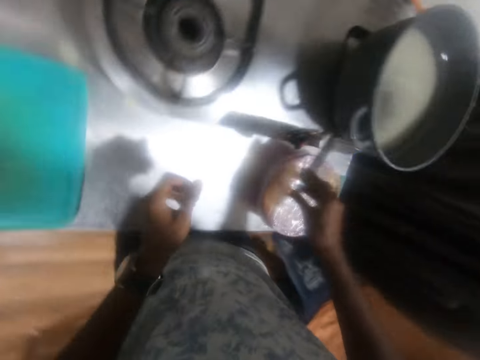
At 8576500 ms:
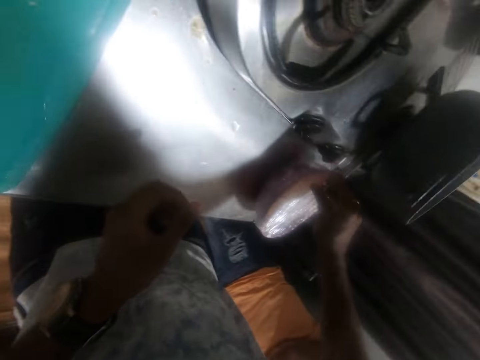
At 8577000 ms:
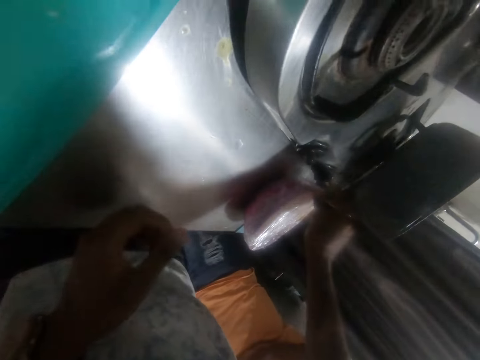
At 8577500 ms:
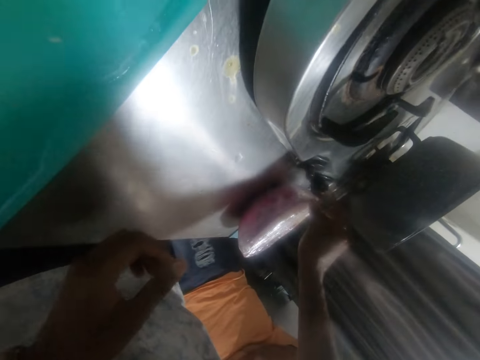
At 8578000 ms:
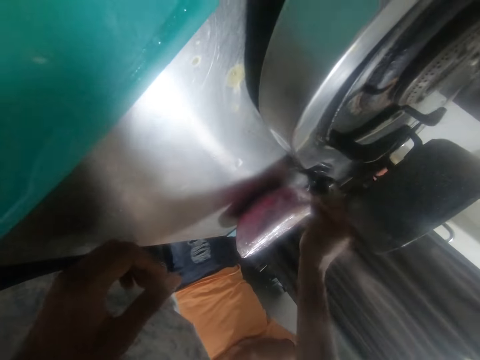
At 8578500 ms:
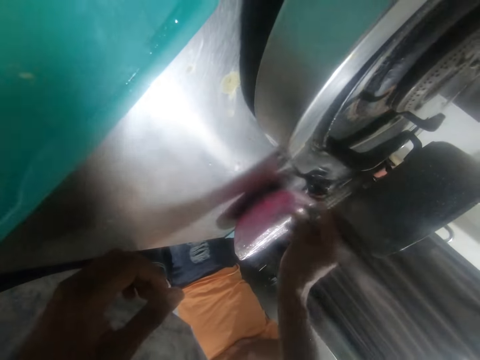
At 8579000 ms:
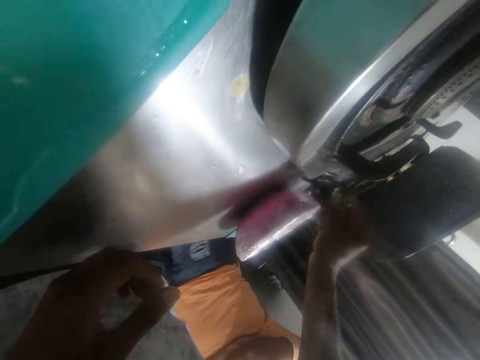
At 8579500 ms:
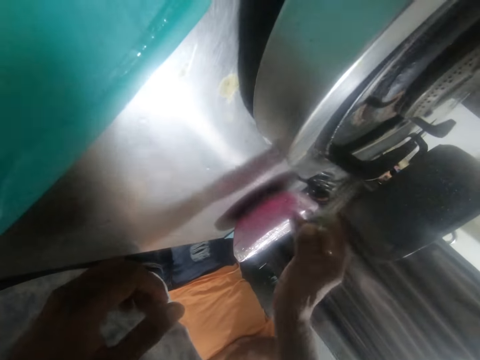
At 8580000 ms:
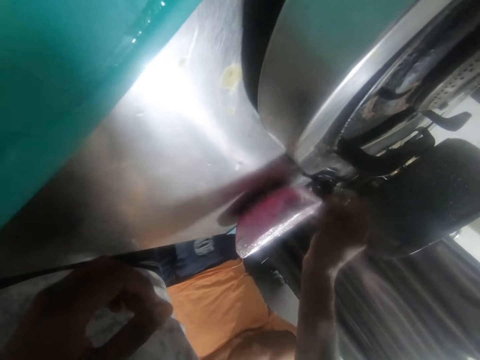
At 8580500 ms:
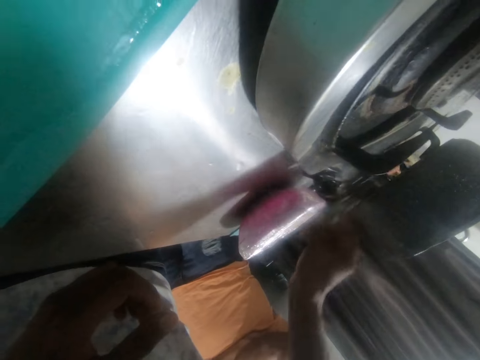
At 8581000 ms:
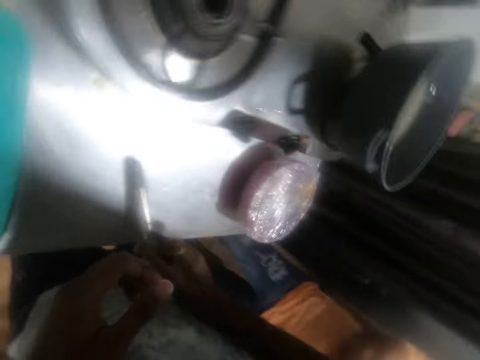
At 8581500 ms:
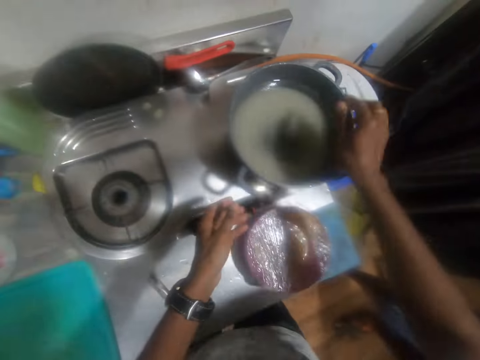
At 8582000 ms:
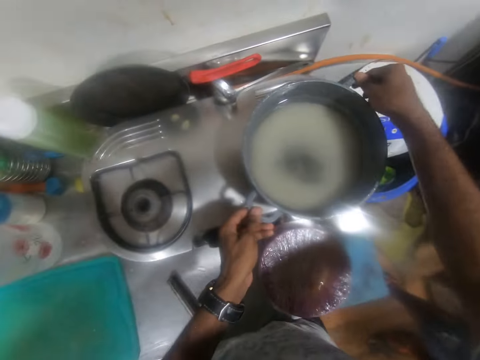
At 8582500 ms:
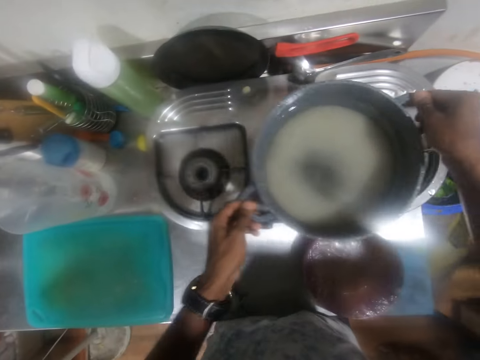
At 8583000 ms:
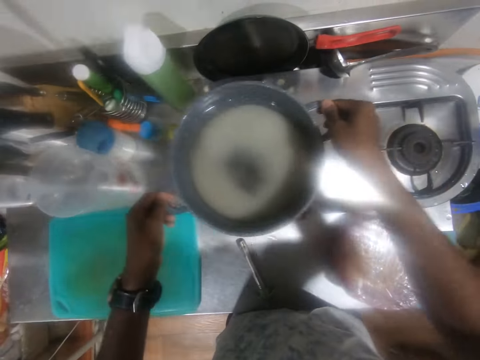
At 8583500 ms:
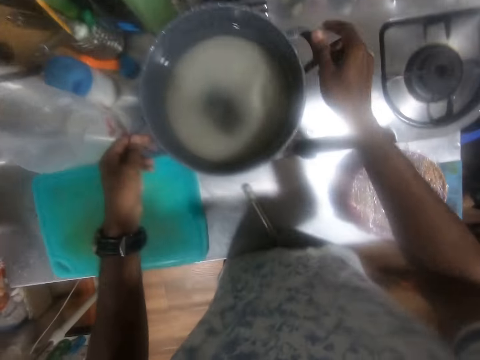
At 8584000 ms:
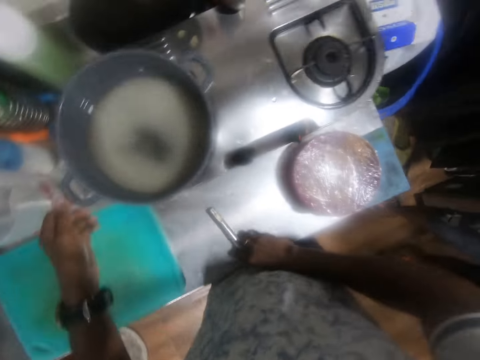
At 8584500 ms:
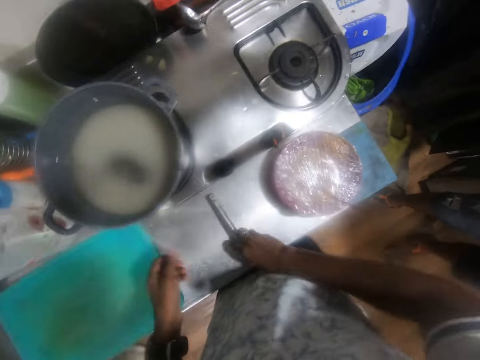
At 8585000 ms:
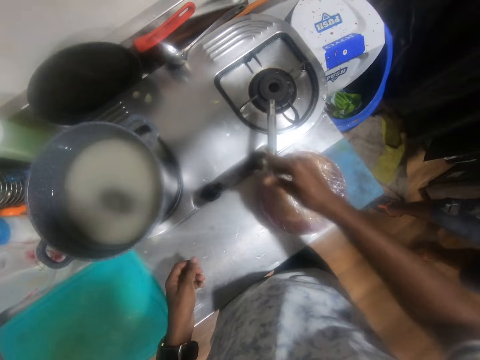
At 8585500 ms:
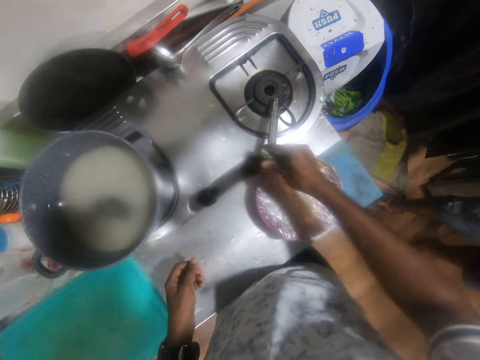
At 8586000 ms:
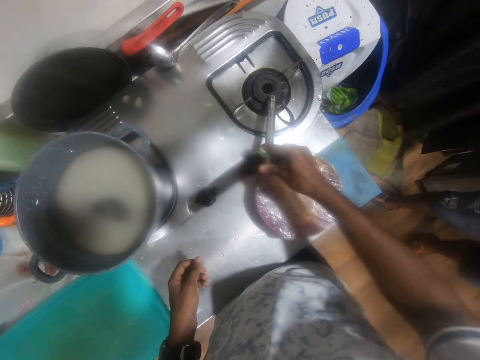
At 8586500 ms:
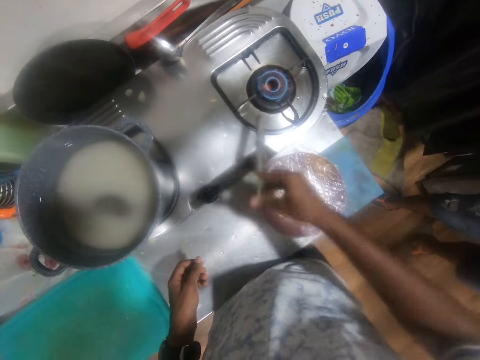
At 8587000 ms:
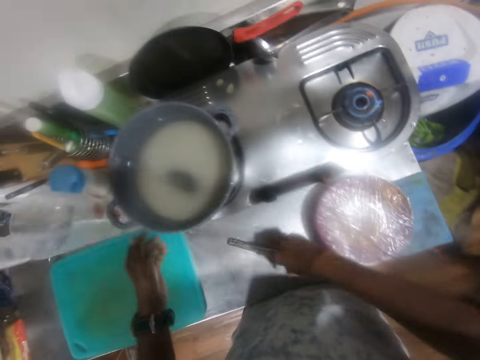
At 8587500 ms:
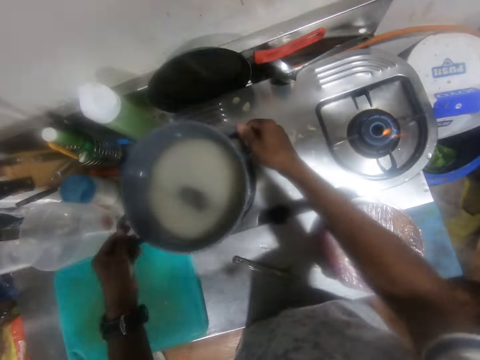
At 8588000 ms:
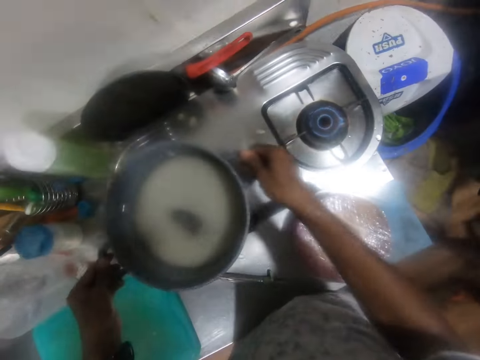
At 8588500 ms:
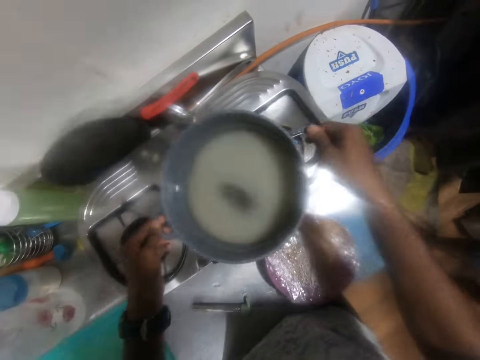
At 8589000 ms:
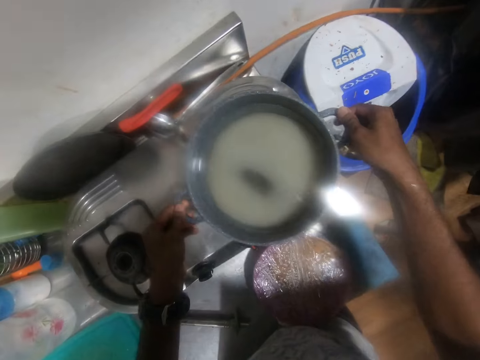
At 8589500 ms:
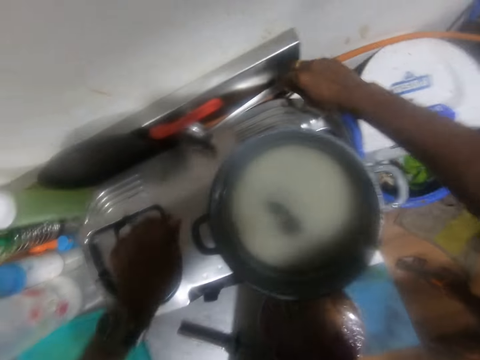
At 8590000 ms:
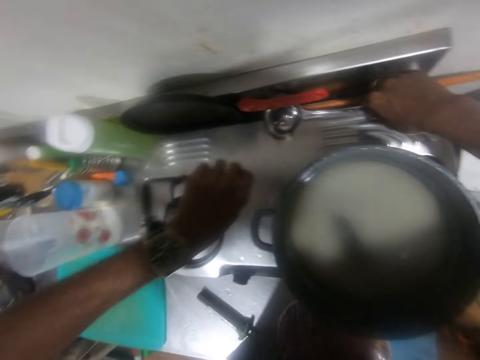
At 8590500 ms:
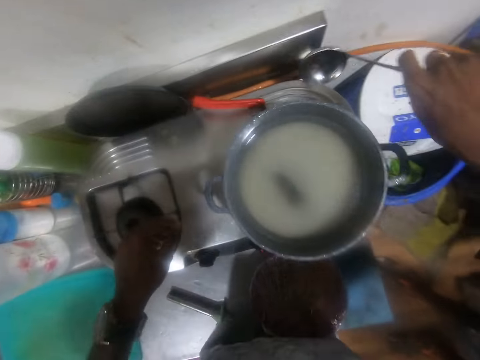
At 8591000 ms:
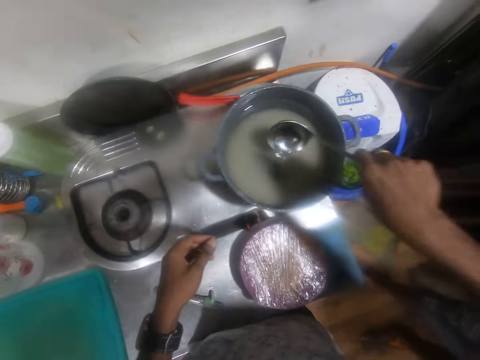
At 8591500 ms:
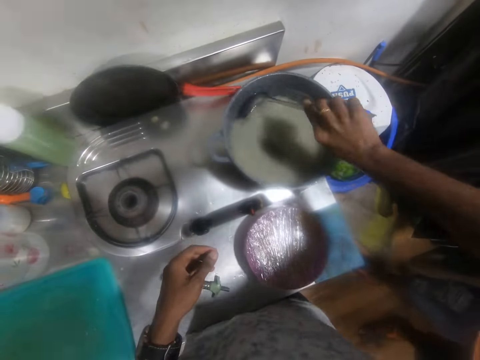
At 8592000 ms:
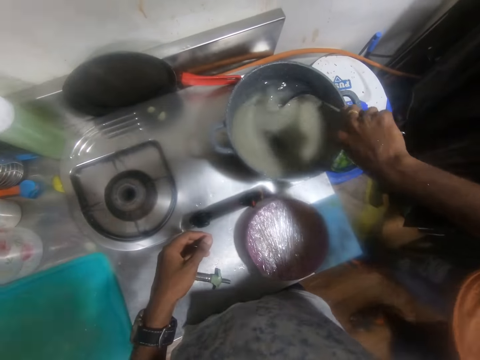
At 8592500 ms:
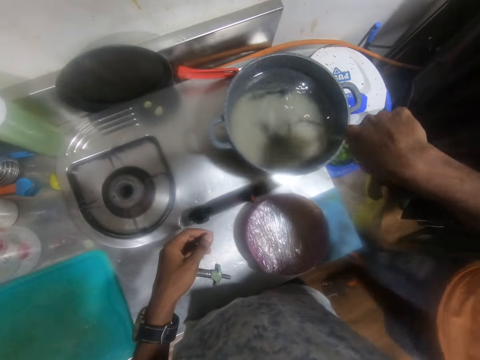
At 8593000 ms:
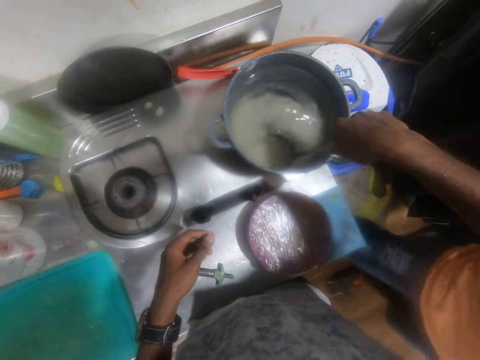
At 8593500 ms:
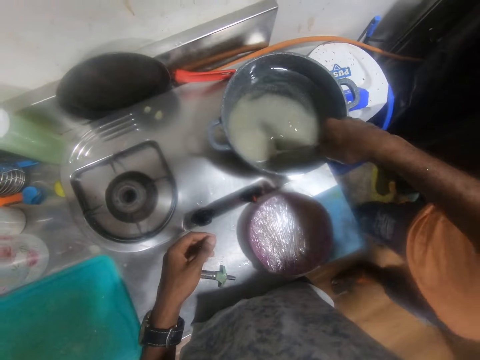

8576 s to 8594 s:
The camera wearer places the gas lighter under the pot on the burner of the gas cooker with his right hand. He operates the gas lighter under the pot on the burner of the gas cooker with his right hand. He removes the gas lighter from beneath the pot on the burner of the gas cooker with his right hand. He places the gas lighter under the pot on the burner of the gas cooker with his right hand. He operates the gas lighter under the pot on the burner of the gas cooker with his right hand. He removes the gas lighter from beneath the pot on the burner of the gas cooker with his right hand. He places the gas lighter under the pot on the burner of the gas cooker with his right hand. He operates the gas lighter under the pot on the burner of the gas cooker with his right hand. He removes the gas lighter from beneath the pot on the burner of the gas cooker with his right hand. He places the gas lighter under the pot on the burner of the gas cooker with his right hand. He operates the gas lighter under the pot on the burner of the gas cooker with his right hand. He places the gas lighter on the kitchen counter with his right hand. He holds the pot on the gas cooker with his left hand. He holds the pot on the gas cooker with both hands. He lifts the pot from the burner of the gas cooker with both hands. He drops the pot on a burner of the gas cooker with both hands. He holds the pot on the gas cooker with his left hand. He picks up the gas lighter from the kitchen counter with his right hand. He holds the gas lighter to the gas burner with his right hand. He turns on the gas cooker. He operates the gas lighter with his right hand. He operates the gas lighter again. He lights the gas burner with the gas lighter in his right hand. He drops the gas lighter on the kitchen counter with his right hand. He holds the pot on the gas cooker with his left hand. He holds the pot on the gas cooker with both hands. He lifts the pot from the burner of the gas cooker with both hands. He places the pot on the burner of the gas cooker with both hands. He picks up a ladle from the gas cooker with his right hand. He stirs the sugar solution in the pot on the gas cooker with the ladle in his right hand.

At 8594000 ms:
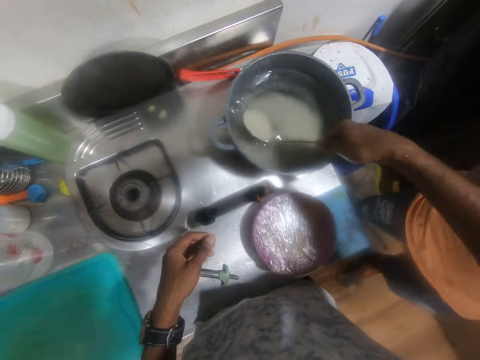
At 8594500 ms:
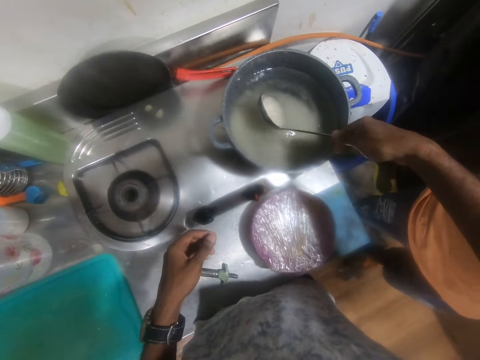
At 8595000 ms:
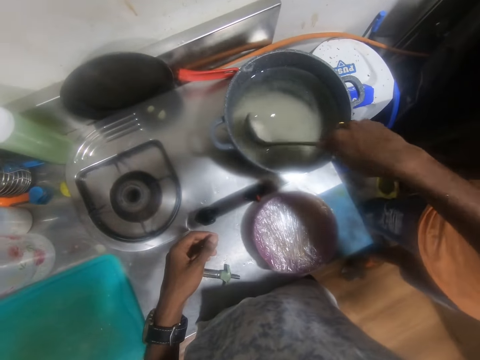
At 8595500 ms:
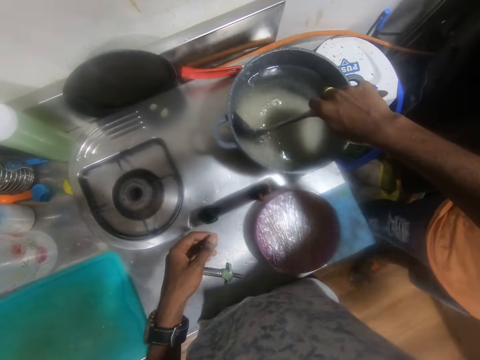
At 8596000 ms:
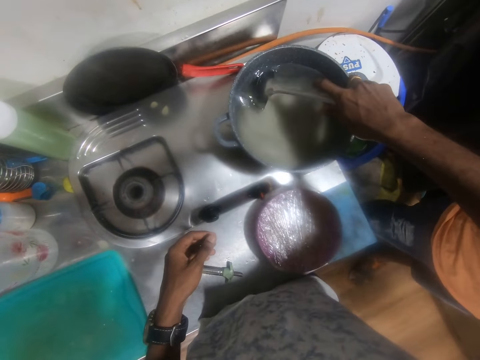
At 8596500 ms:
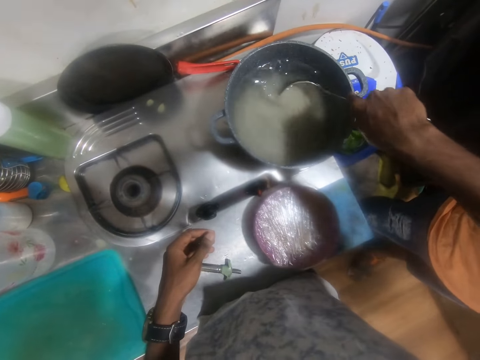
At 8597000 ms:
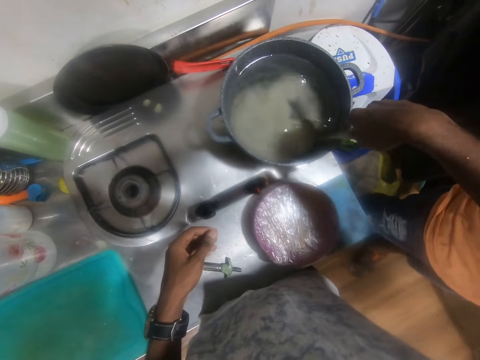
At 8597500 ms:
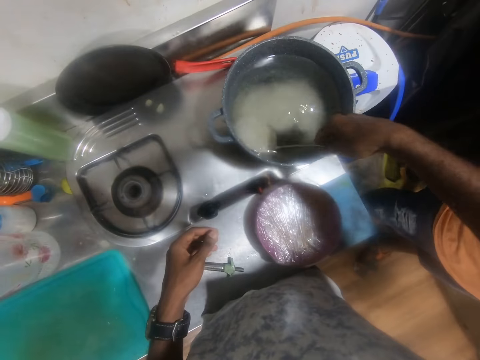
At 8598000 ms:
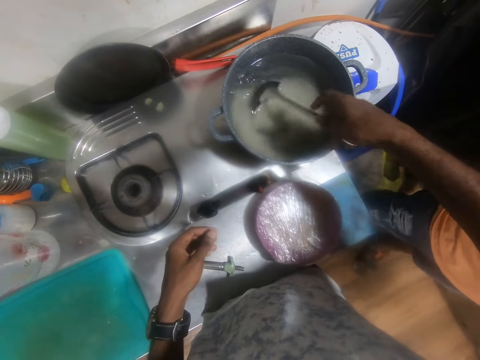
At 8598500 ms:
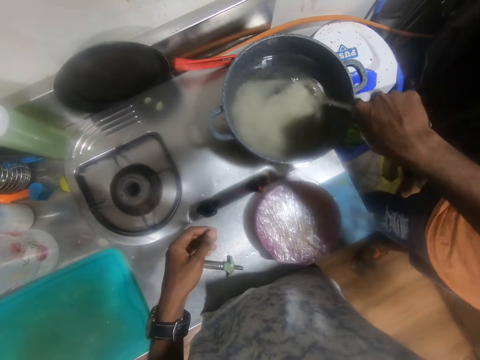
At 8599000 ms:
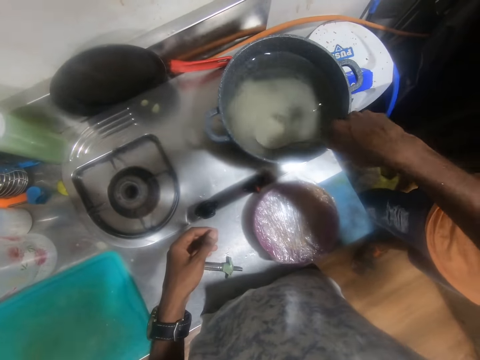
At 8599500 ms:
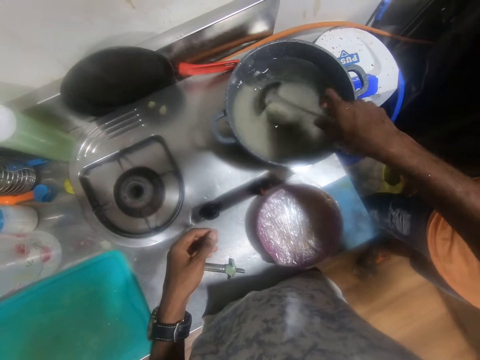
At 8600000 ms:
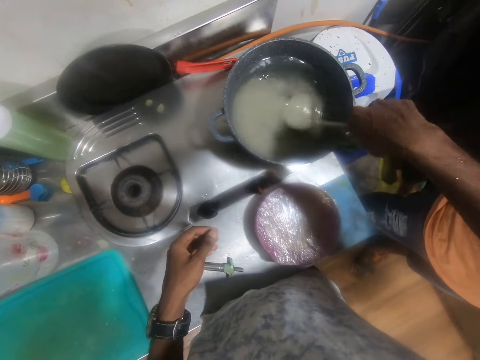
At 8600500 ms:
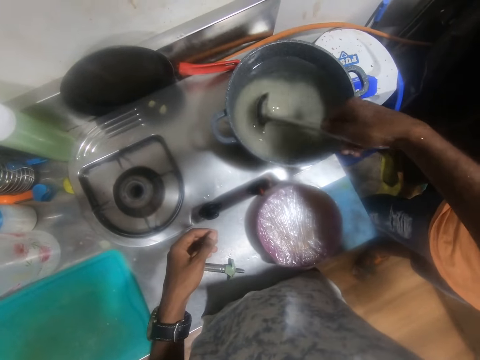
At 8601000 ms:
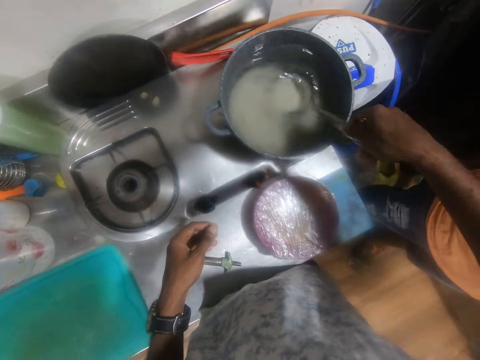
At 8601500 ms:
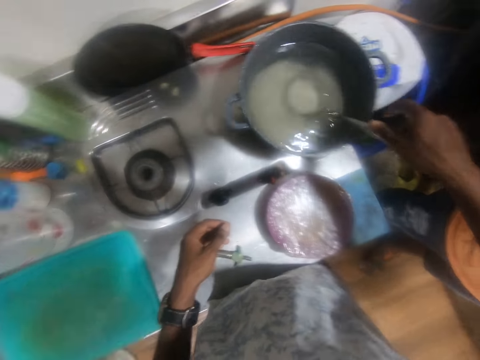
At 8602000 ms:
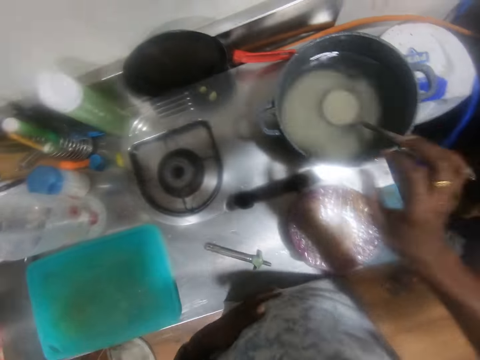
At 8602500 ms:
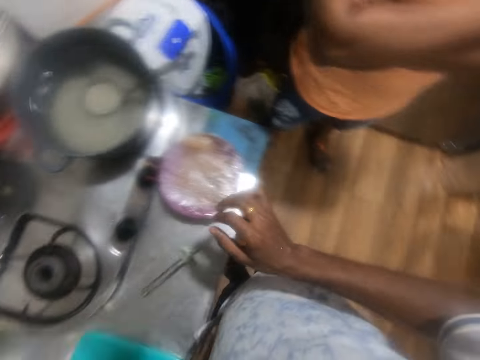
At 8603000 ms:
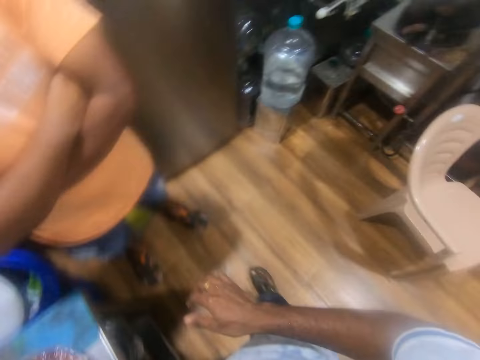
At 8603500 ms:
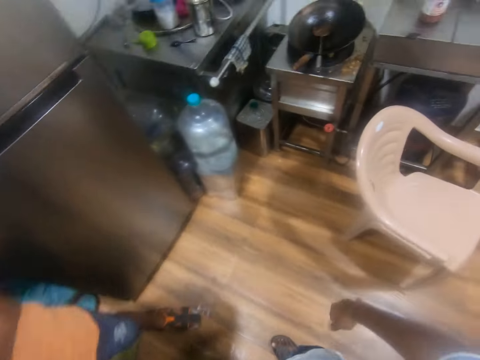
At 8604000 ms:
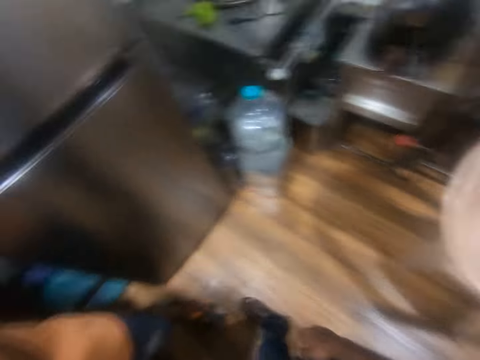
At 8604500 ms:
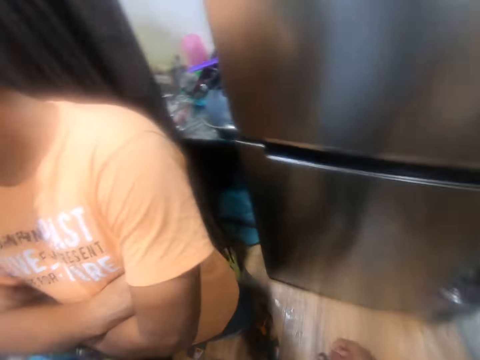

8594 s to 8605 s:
The camera wearer stirs the mixture. He drops the ladle in the pot on the gas cooker with his right hand.
